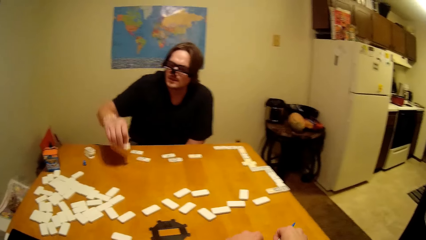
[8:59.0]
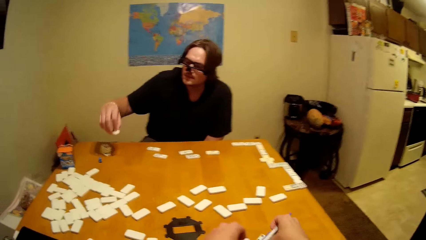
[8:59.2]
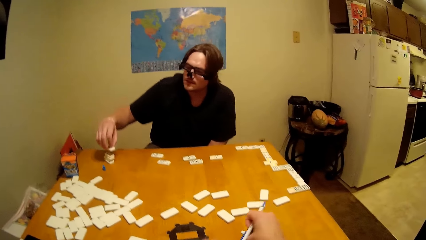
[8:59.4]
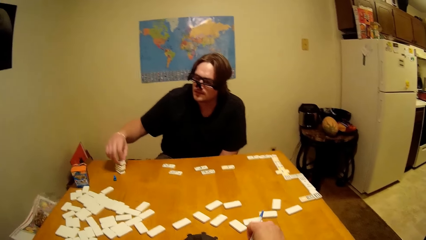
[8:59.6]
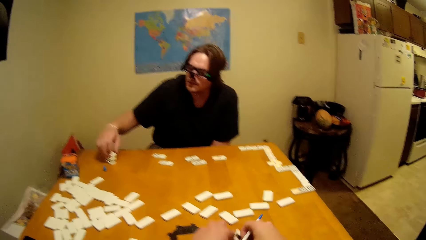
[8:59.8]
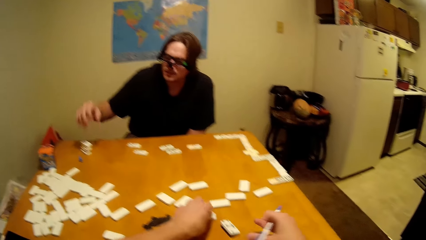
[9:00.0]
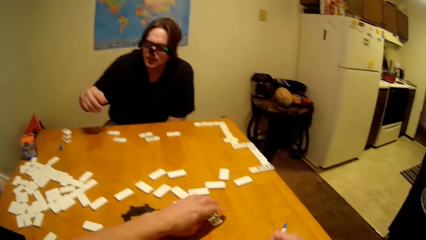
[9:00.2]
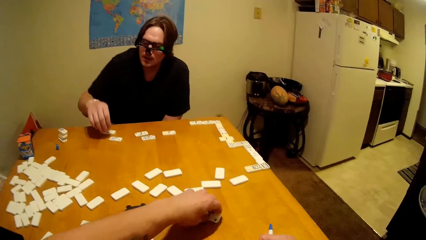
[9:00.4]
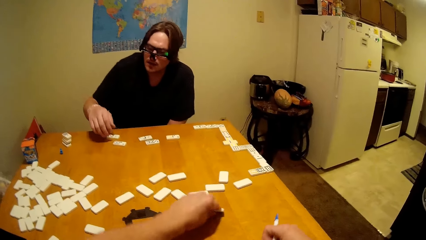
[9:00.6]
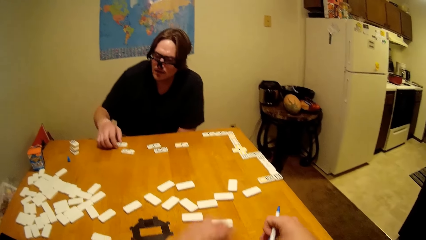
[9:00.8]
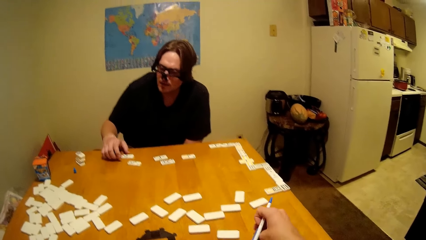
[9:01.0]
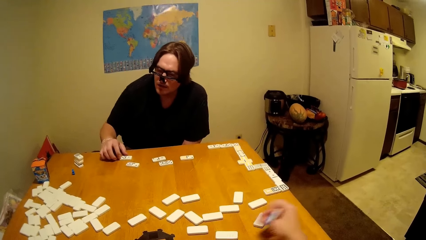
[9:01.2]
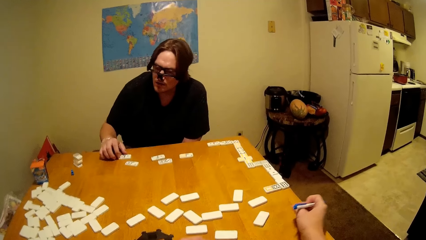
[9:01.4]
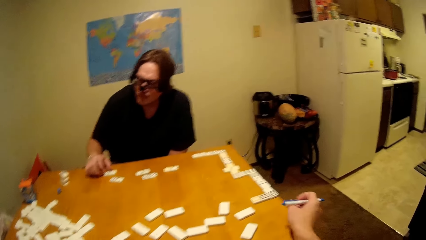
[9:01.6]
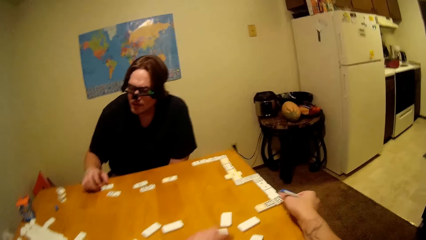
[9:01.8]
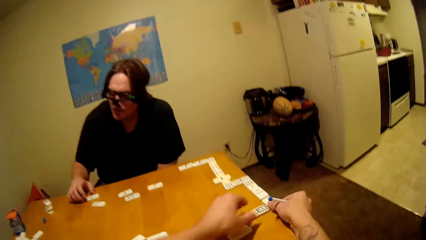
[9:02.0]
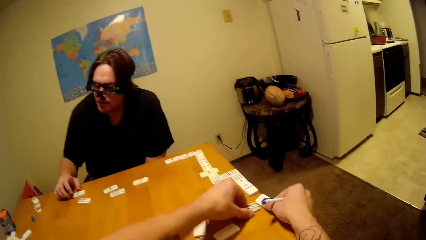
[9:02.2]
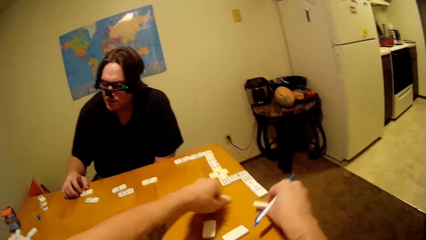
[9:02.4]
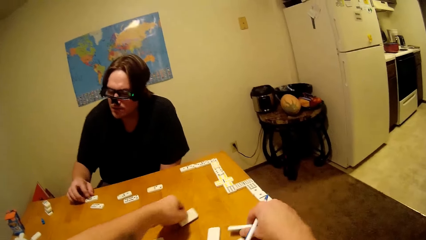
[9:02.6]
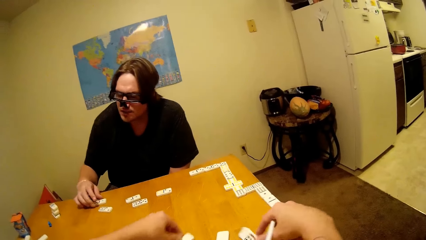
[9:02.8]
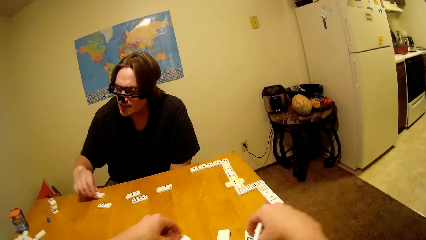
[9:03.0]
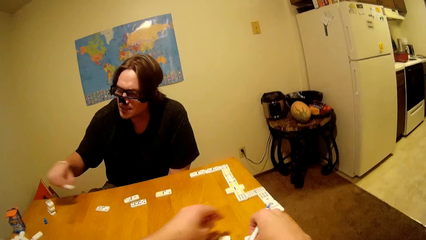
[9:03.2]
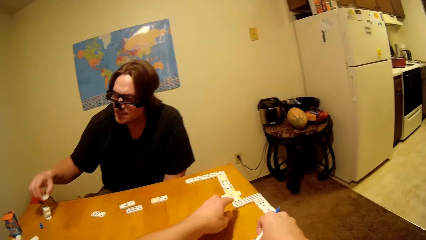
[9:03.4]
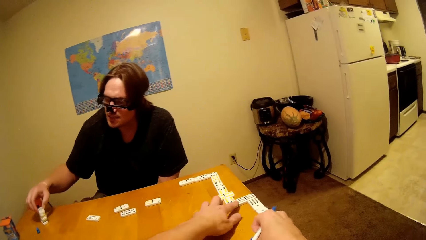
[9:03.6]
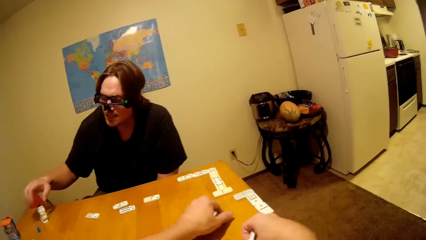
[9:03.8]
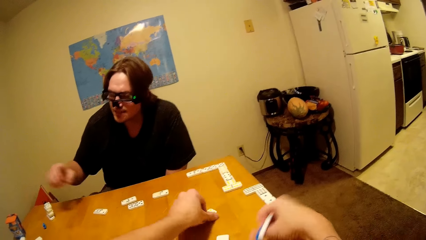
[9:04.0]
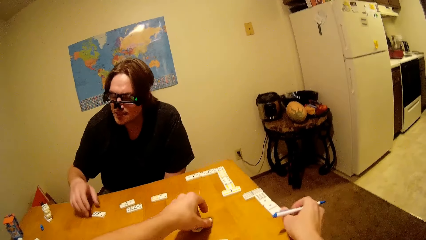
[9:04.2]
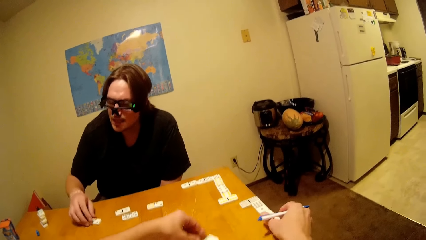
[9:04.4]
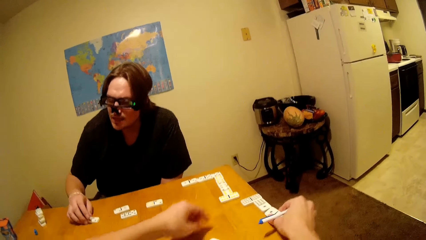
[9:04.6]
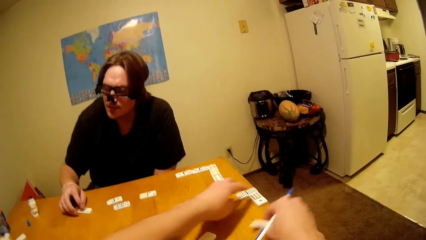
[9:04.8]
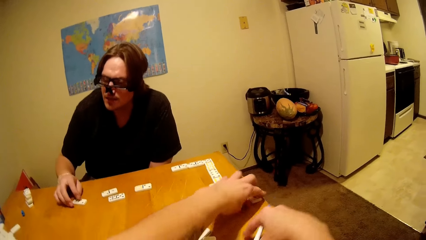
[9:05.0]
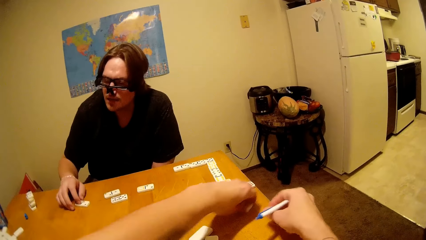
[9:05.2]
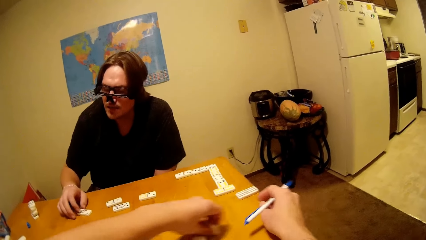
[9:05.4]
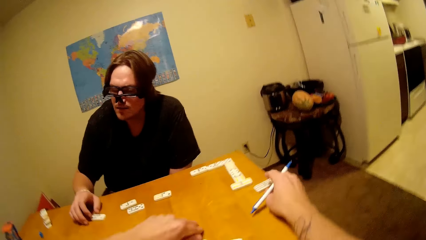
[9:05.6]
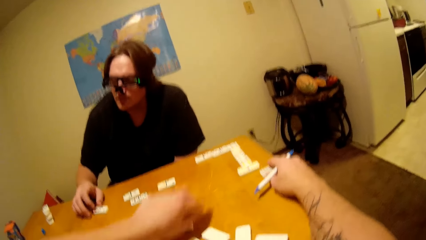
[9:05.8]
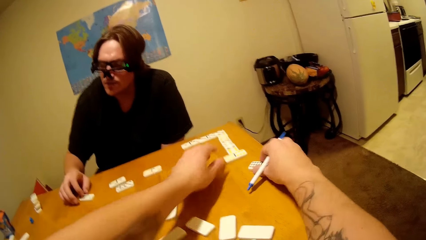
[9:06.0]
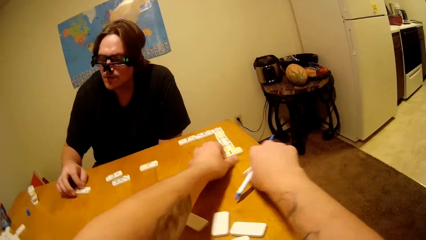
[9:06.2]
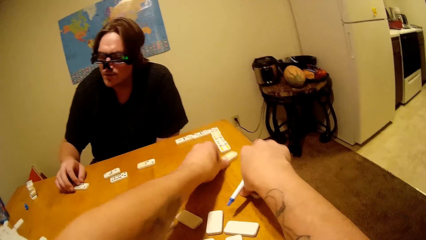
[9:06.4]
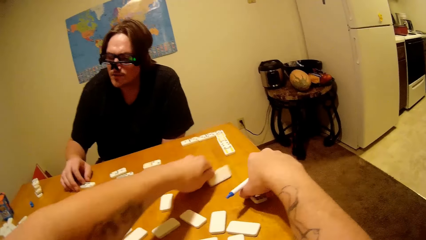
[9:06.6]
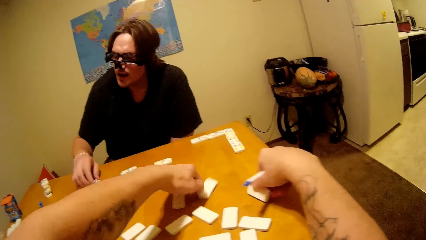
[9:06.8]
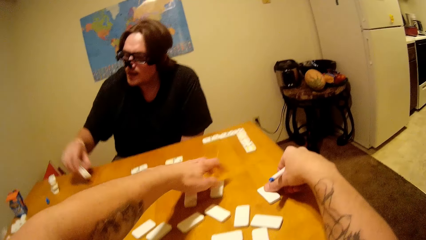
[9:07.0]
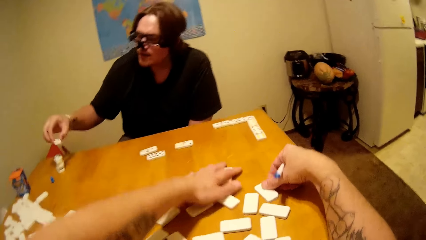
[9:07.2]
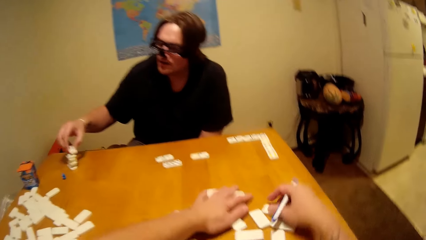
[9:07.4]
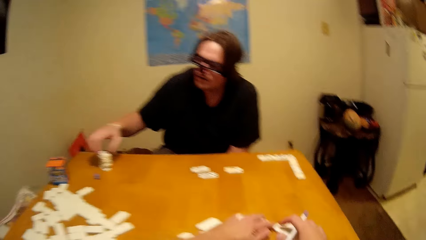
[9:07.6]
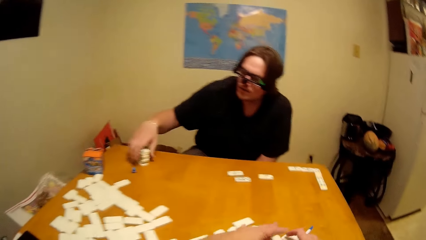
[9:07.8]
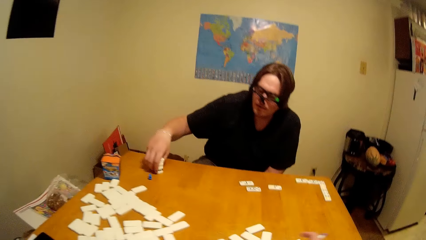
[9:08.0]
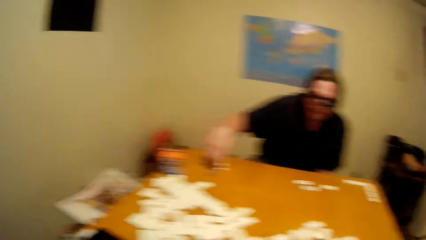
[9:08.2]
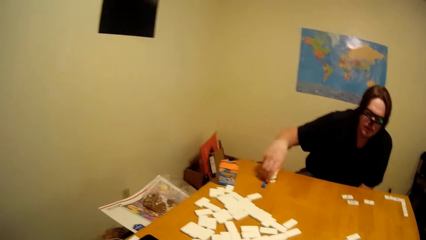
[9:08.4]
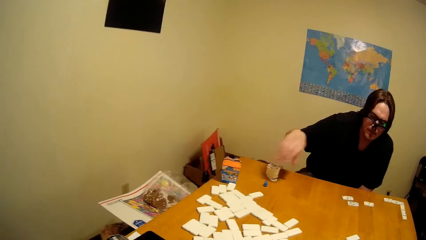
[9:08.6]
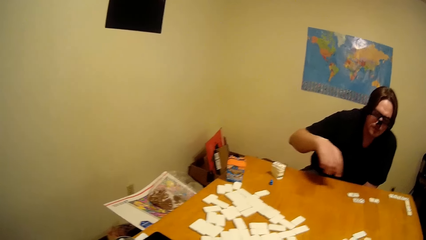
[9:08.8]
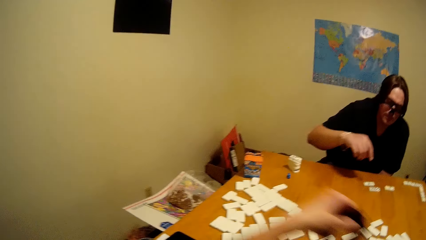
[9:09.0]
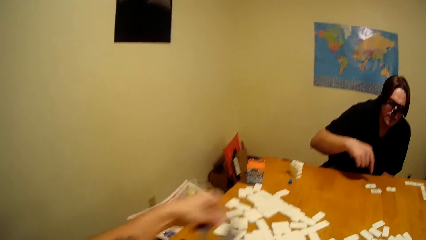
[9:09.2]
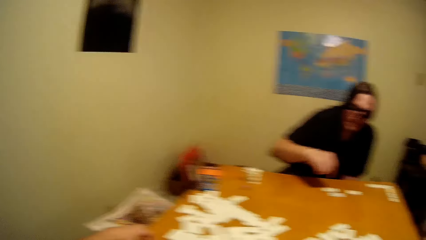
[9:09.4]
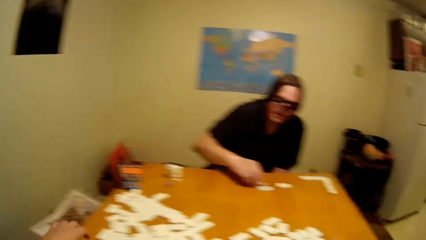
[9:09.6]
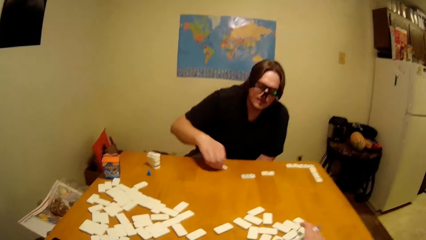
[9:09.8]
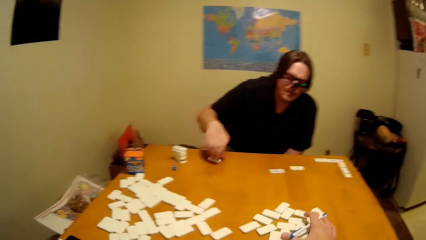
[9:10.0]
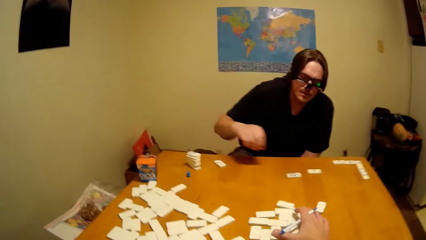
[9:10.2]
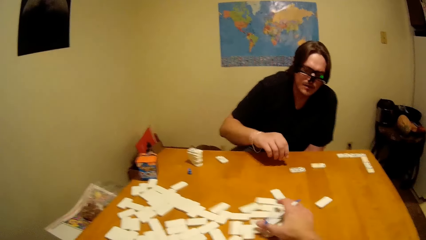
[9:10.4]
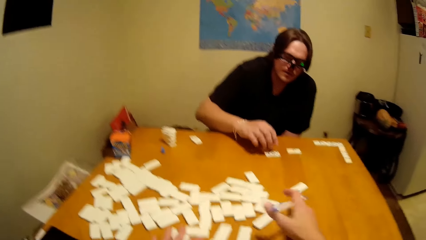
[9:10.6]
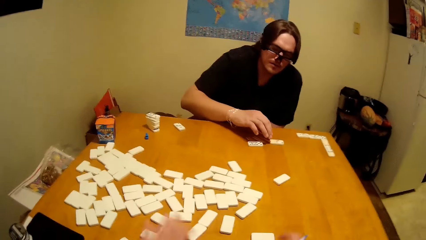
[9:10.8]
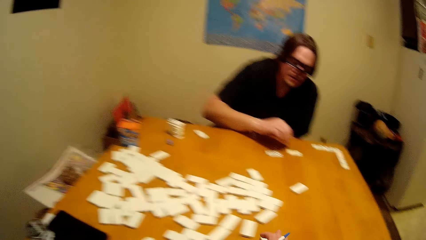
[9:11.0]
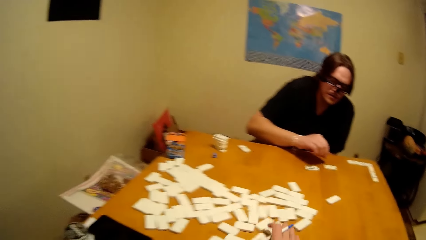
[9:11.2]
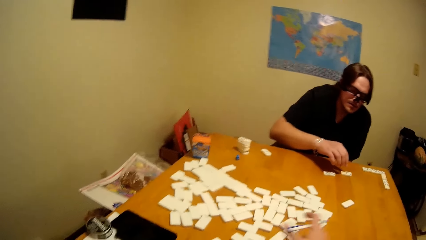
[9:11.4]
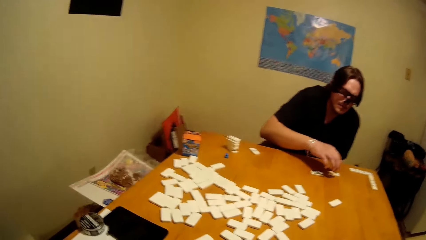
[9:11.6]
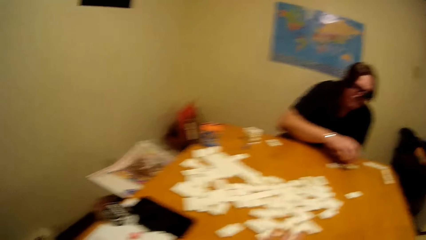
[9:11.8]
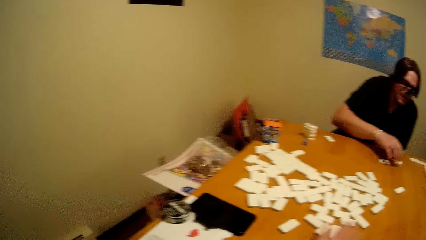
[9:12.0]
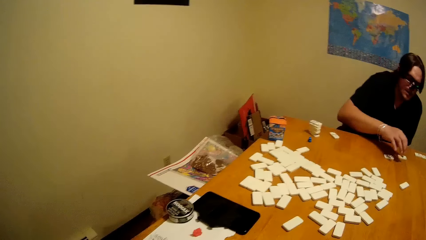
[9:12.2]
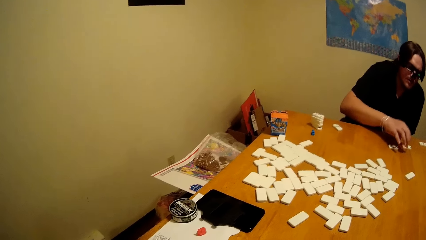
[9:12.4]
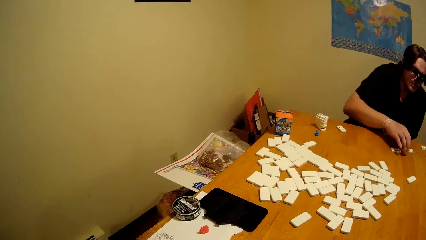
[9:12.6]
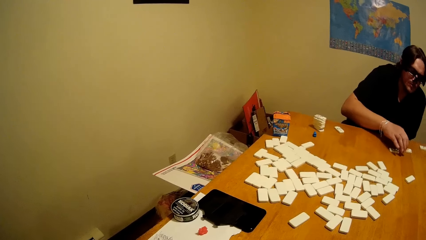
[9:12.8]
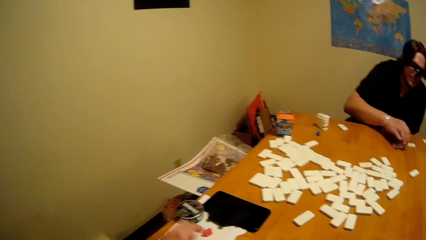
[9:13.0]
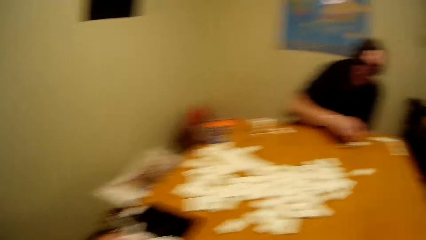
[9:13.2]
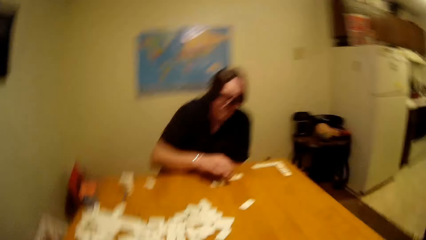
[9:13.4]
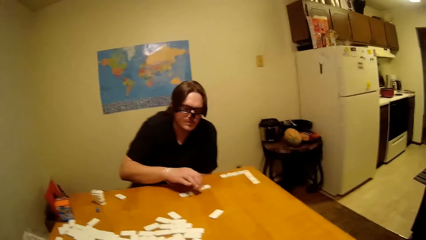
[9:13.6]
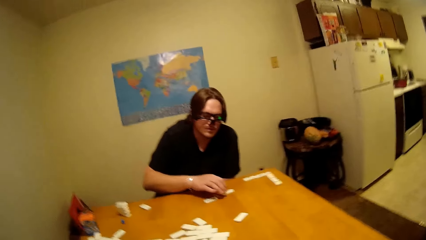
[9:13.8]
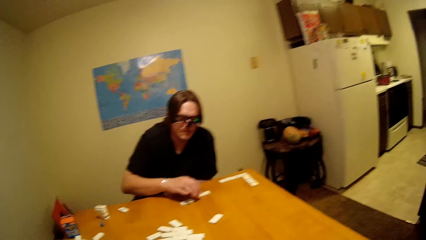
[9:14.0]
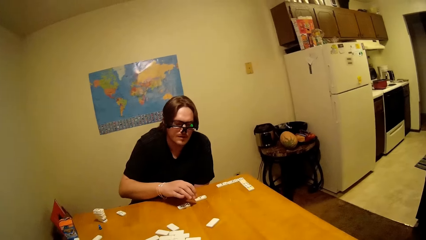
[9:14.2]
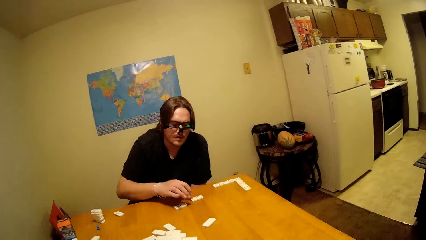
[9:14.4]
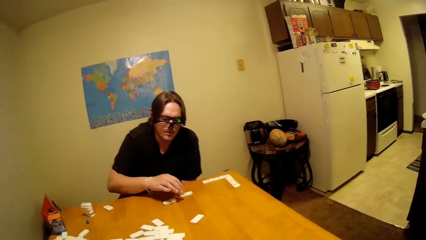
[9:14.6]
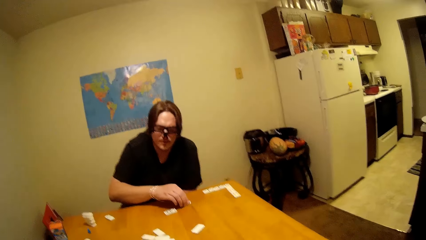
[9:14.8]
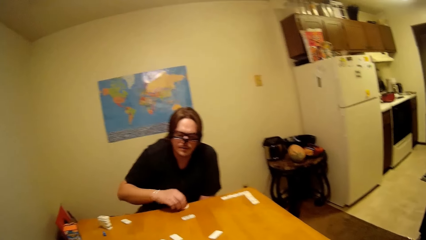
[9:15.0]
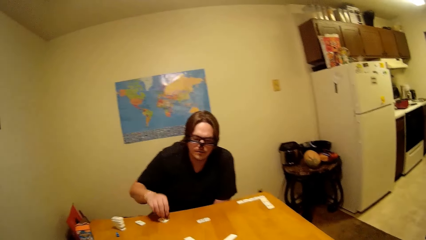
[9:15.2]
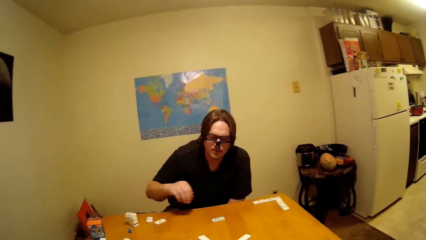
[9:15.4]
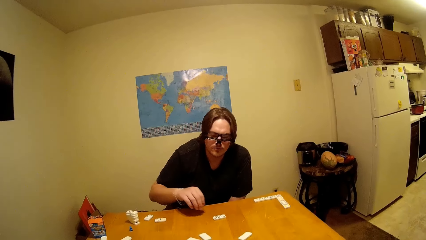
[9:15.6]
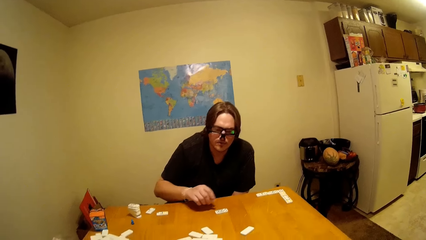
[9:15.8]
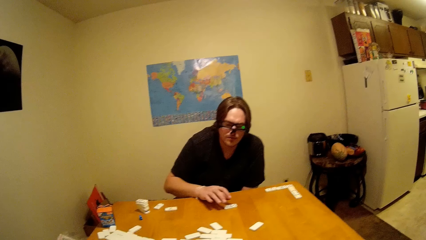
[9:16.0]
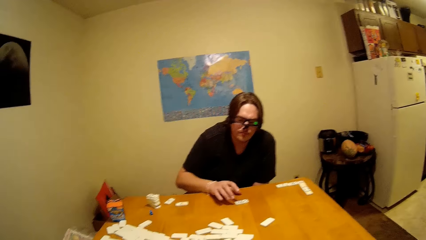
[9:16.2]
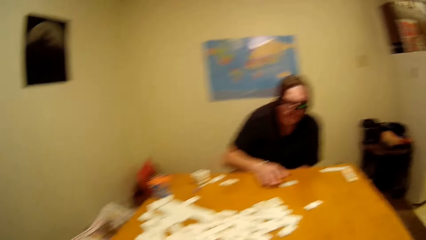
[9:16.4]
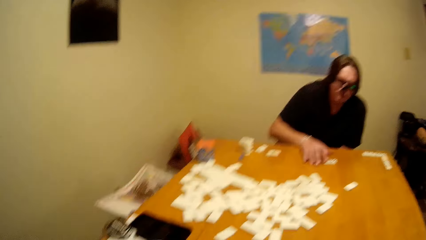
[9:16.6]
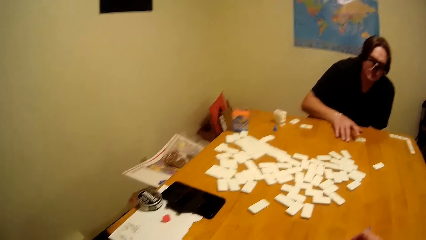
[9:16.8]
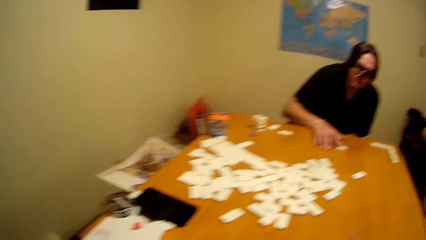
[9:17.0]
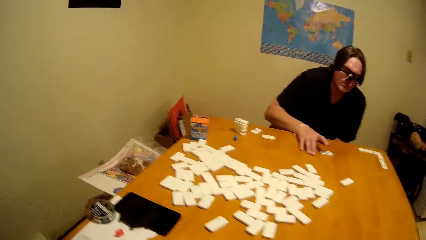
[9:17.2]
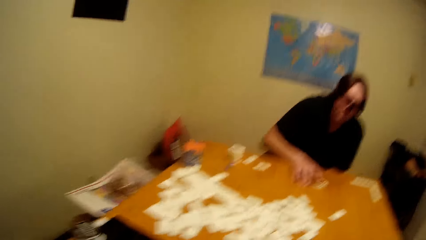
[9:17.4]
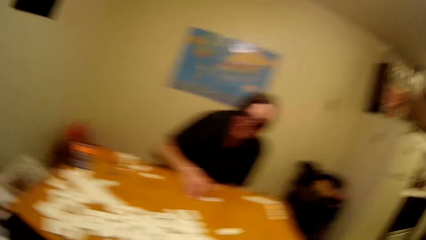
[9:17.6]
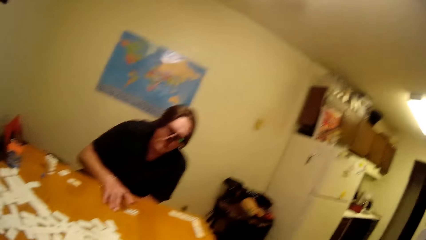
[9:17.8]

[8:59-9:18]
The camera wearer moves dice on the table. A man arranges dice on the table. The camera wearer arranges dice on the table. The camera wearer and the man are rearranging the game. The camera wearer arranges dice on the table. The man arranges dice on the table. The camera wearer arranges dice on the table. The man arranges dice on the table. The camera wearer arranges dice on the table. The man moves dice on the table. The camera wearer moves dice on the table.
